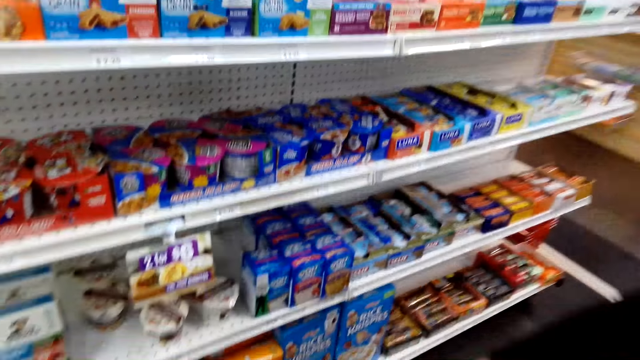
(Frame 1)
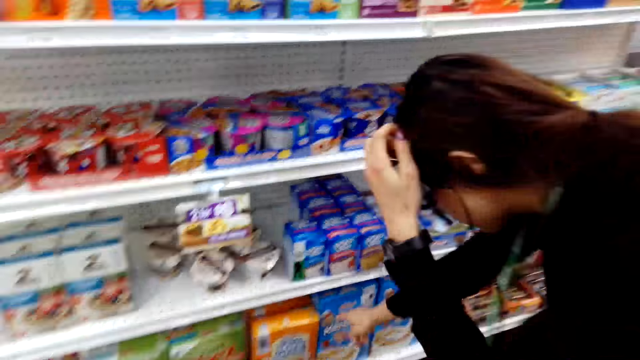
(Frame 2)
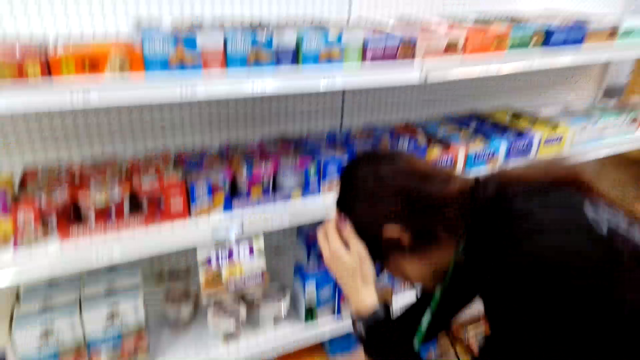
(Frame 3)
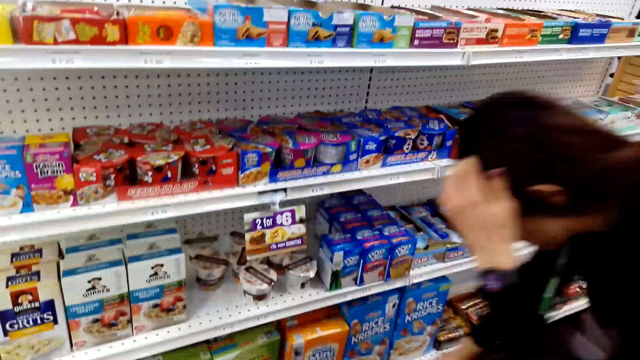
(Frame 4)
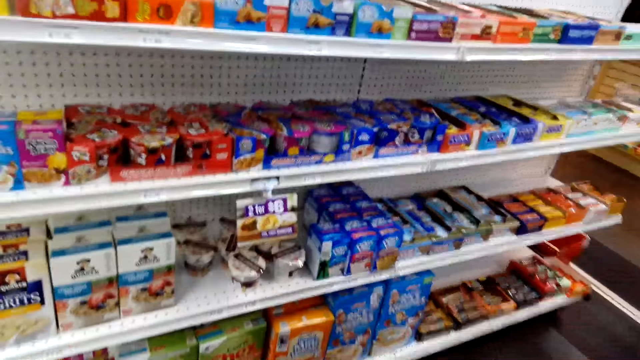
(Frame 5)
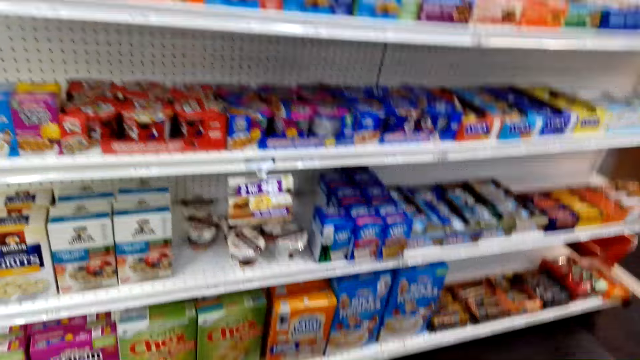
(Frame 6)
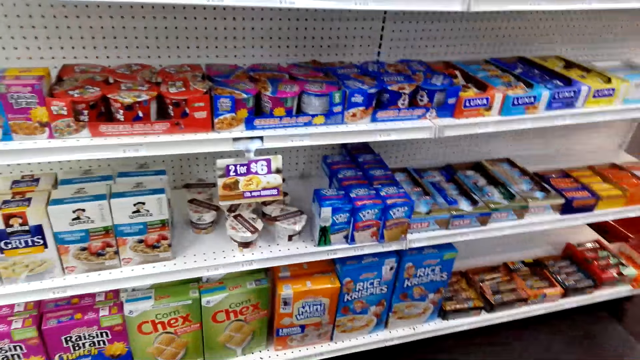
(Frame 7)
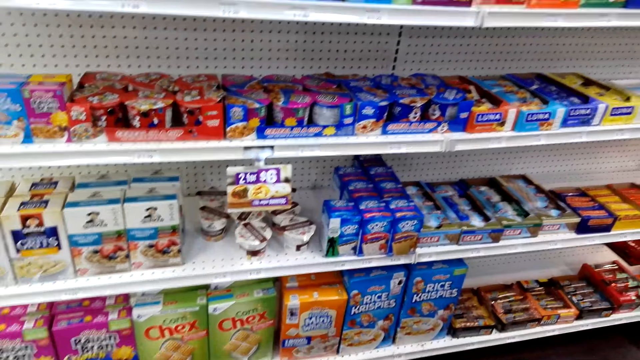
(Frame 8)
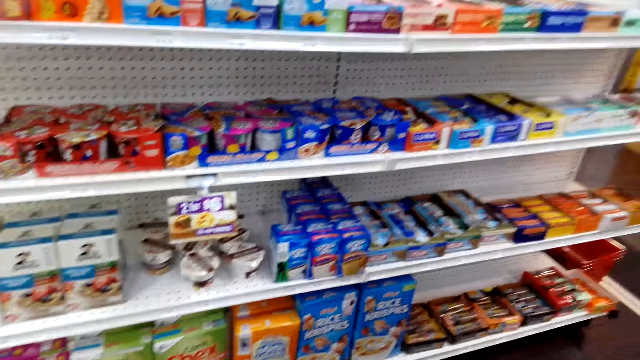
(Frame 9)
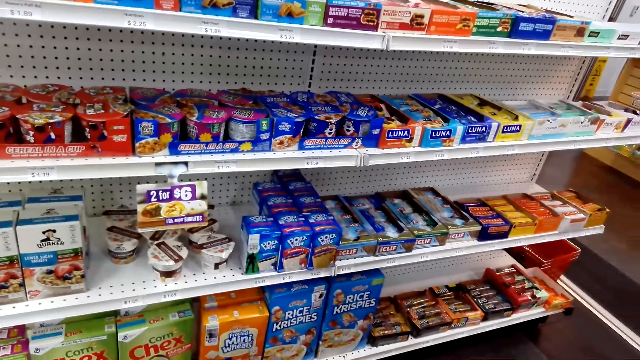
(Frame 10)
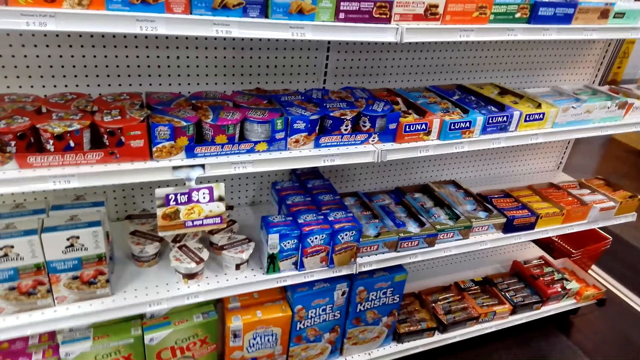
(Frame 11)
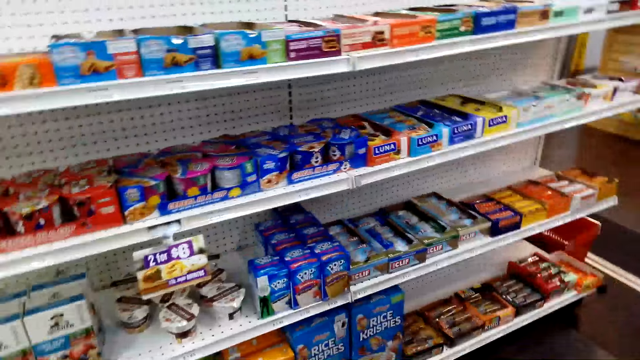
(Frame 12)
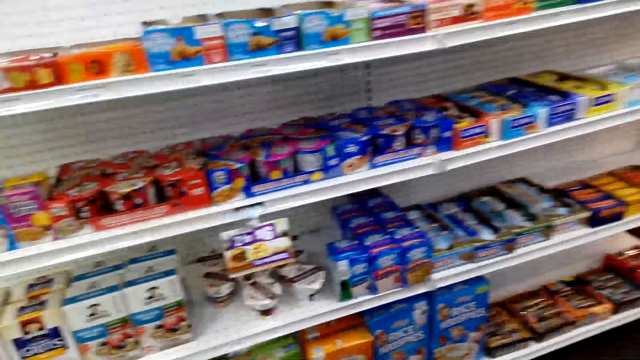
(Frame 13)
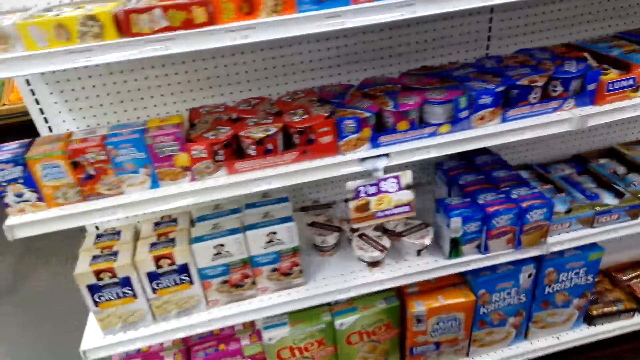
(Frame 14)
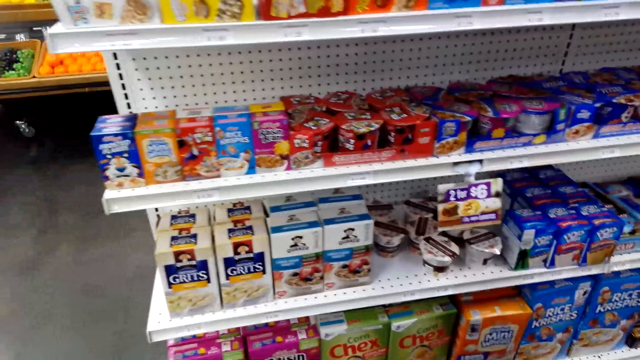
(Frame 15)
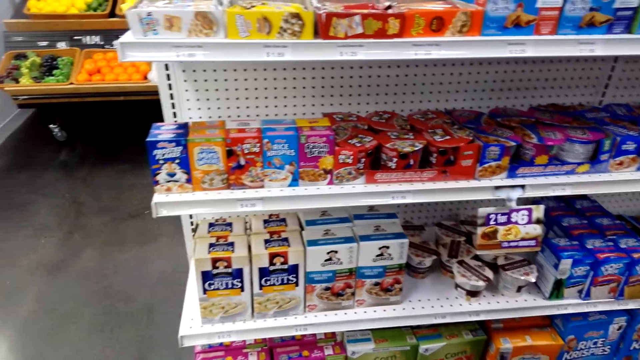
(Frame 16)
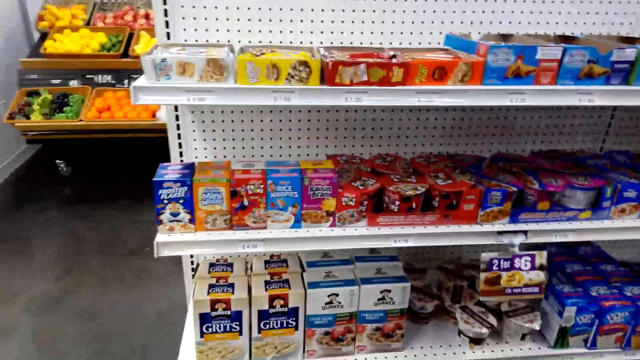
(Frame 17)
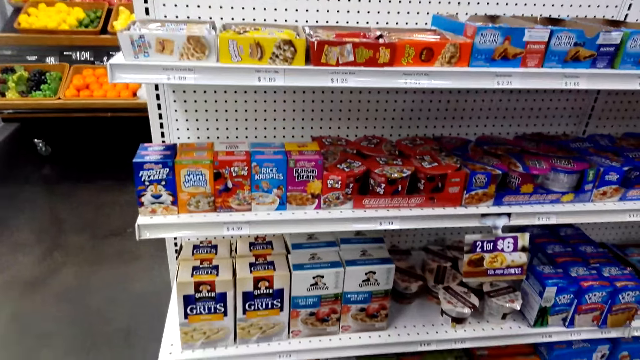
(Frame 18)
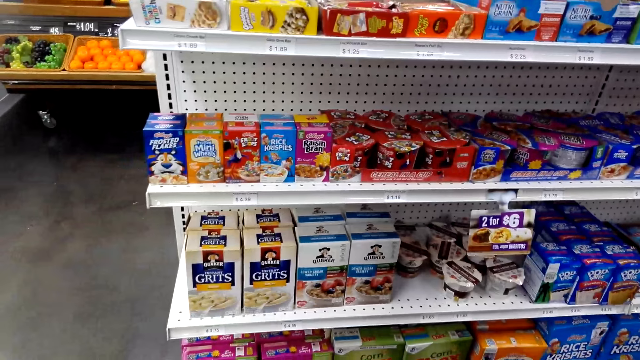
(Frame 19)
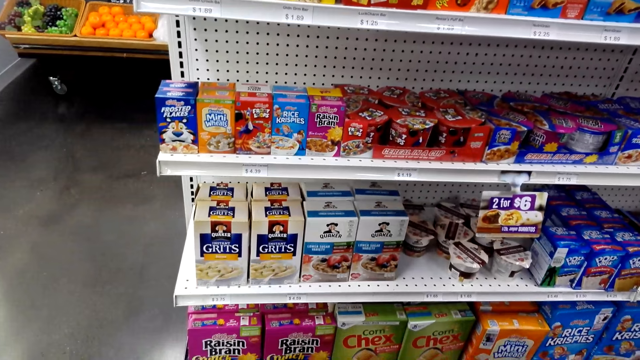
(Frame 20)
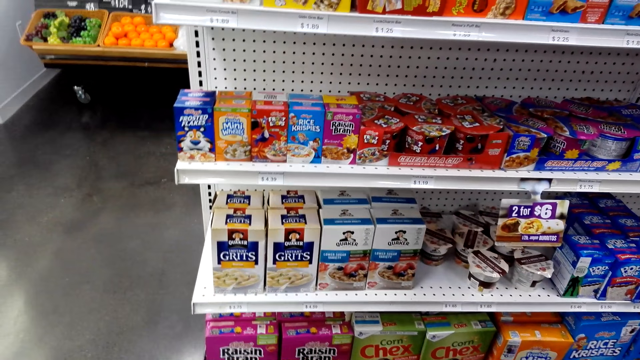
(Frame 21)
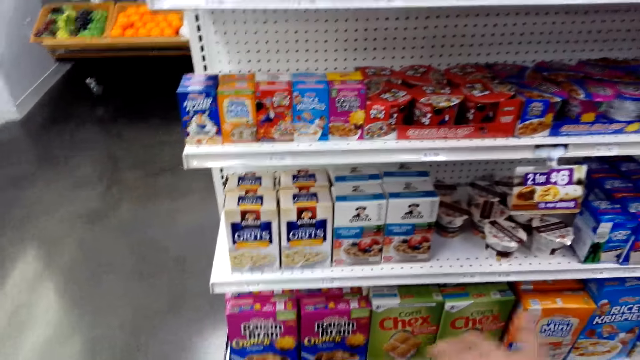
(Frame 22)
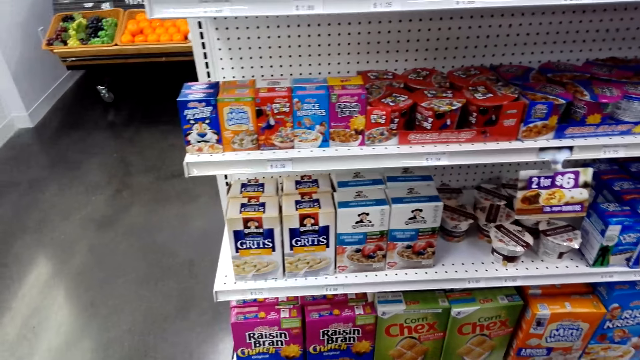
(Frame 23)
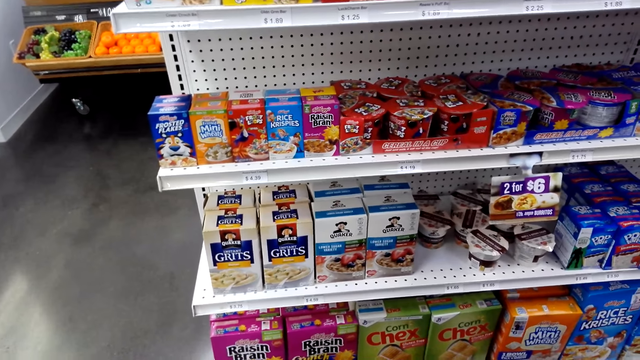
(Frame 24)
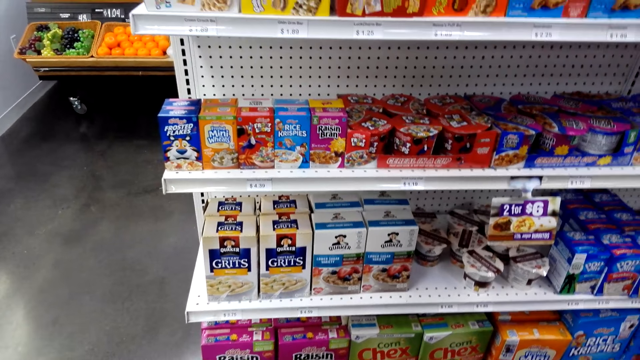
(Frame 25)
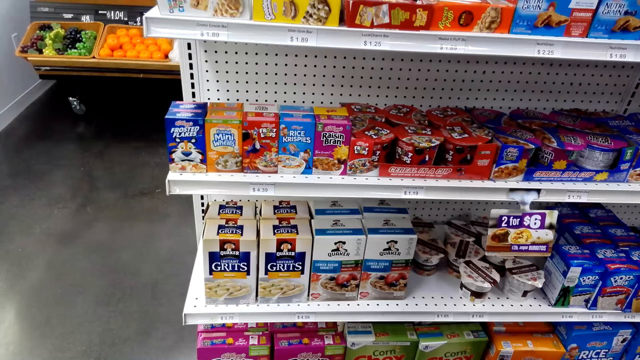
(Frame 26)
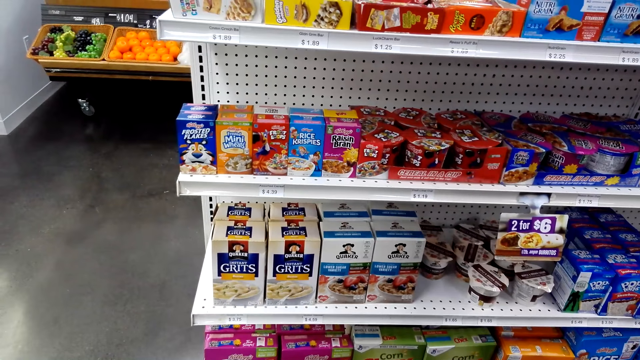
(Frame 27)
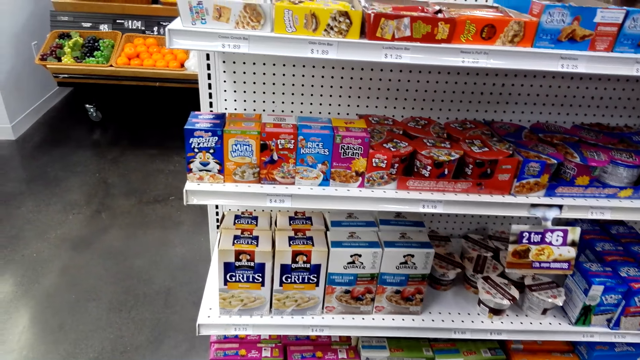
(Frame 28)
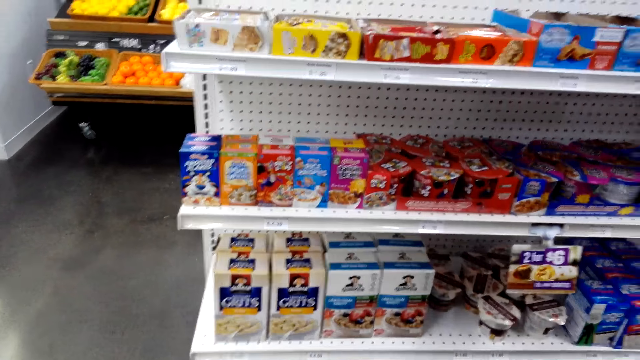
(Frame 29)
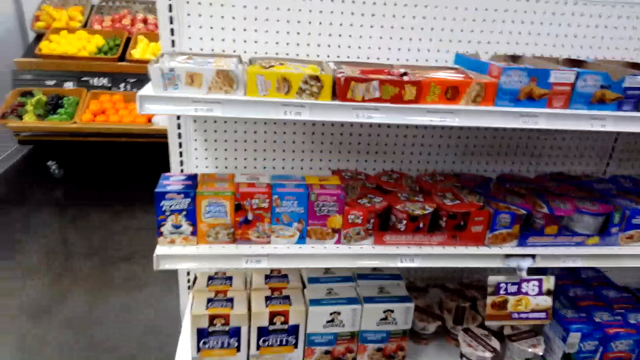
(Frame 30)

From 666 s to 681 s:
A lady points at a pack of mini wheat on the shelf. The camera wearer walks around the store. They move a hand in the store.

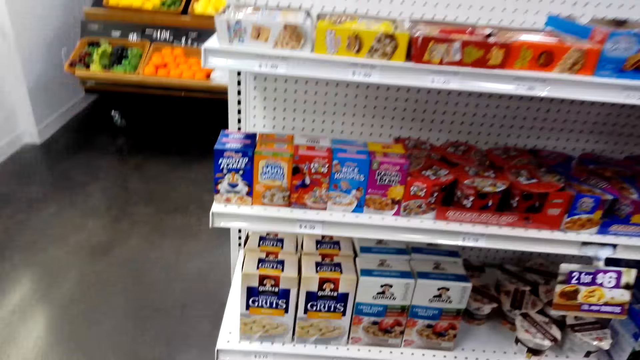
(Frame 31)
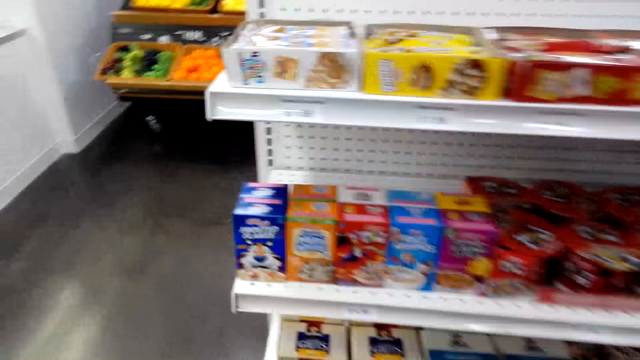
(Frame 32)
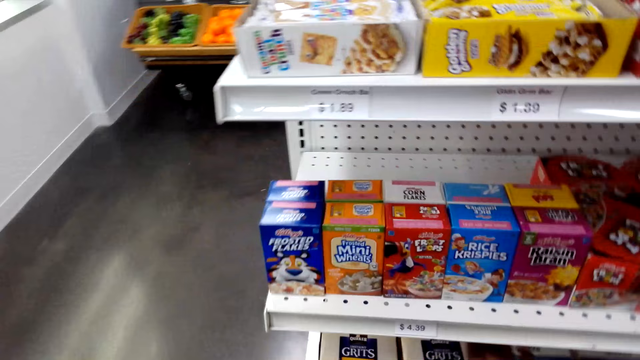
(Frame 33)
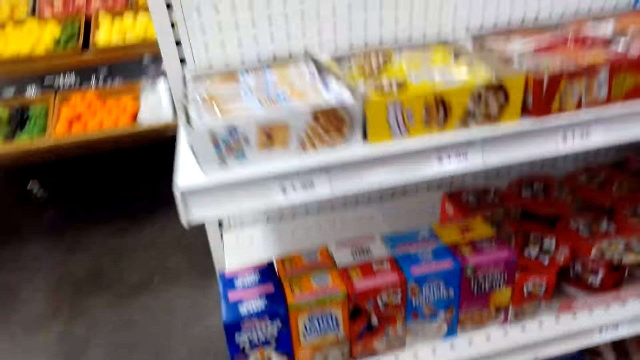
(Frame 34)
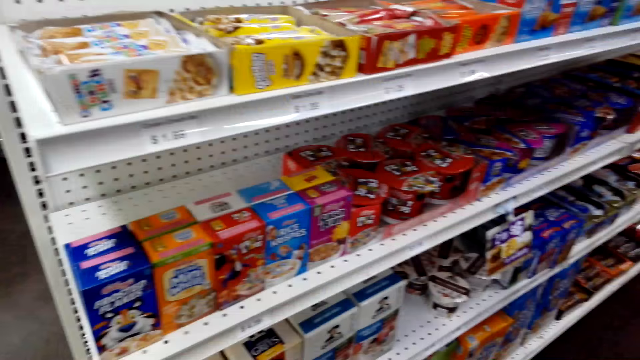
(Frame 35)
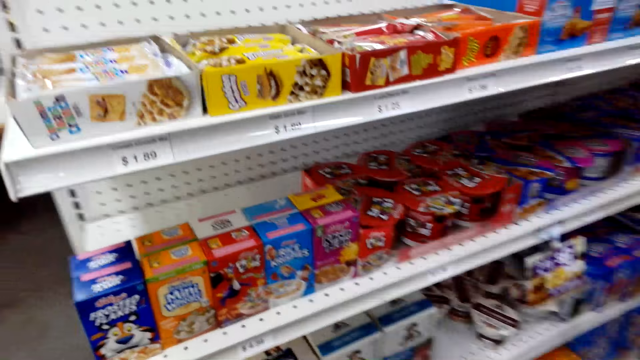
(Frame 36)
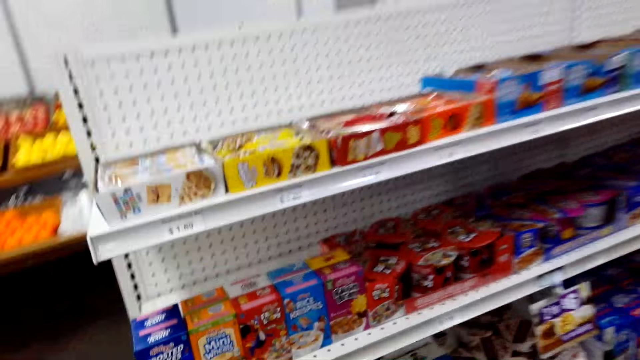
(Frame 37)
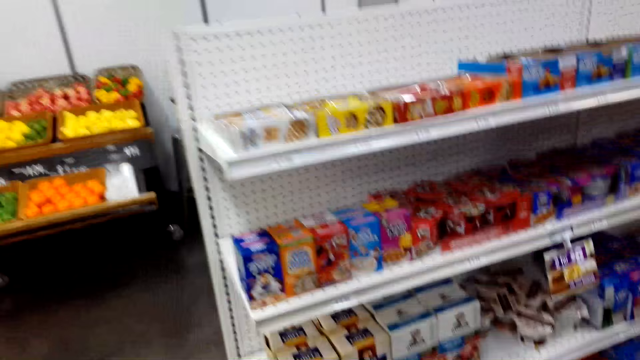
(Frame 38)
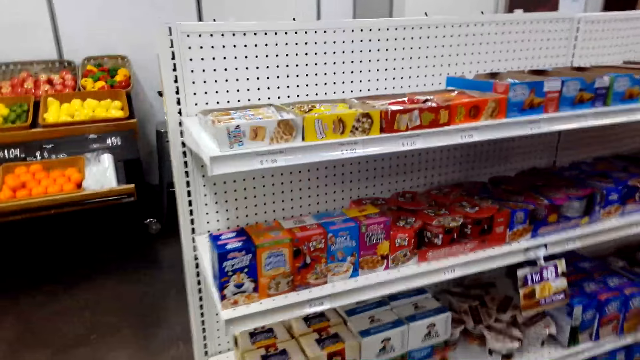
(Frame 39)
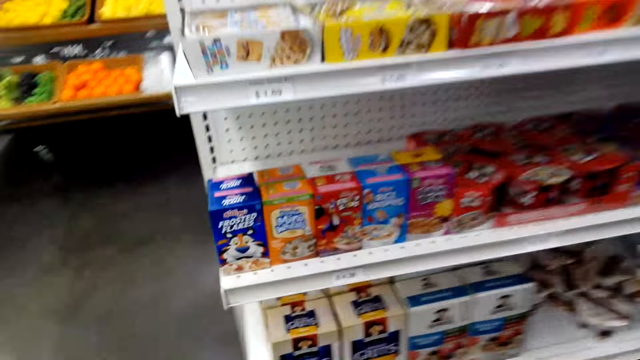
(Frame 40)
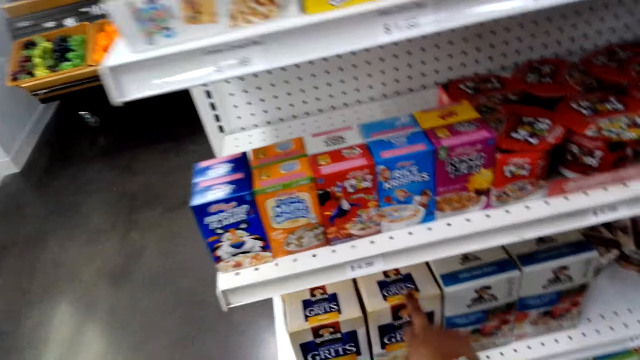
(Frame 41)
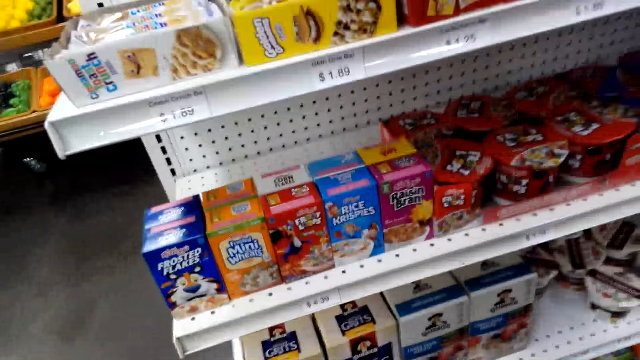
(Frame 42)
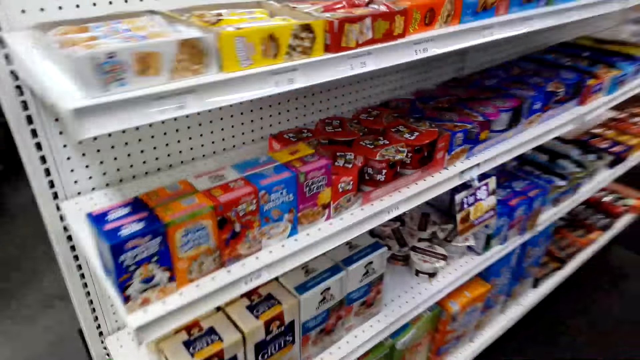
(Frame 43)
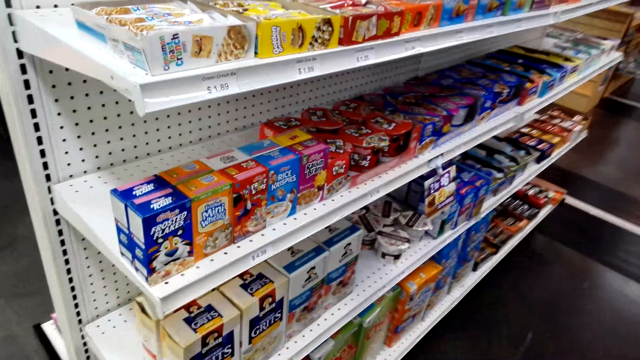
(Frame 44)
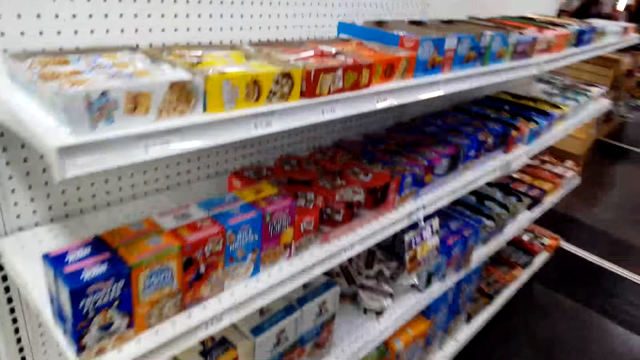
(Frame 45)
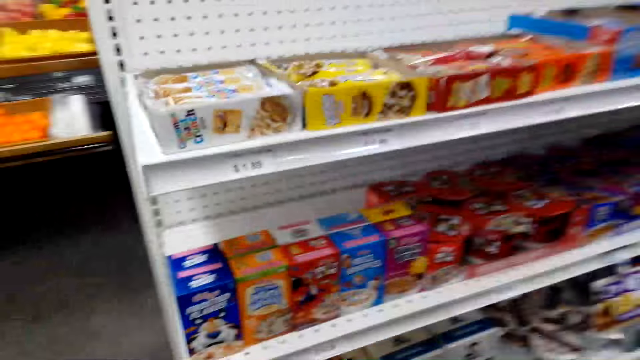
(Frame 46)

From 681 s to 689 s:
The camera wearer points at a pack of grits on the shelf. They touch the box of grits.
